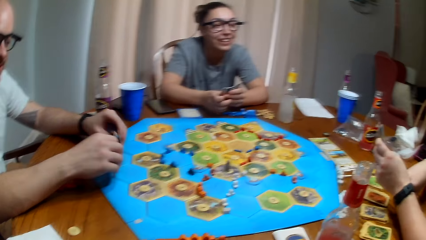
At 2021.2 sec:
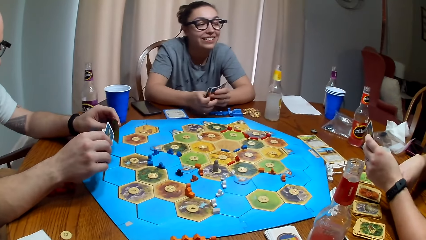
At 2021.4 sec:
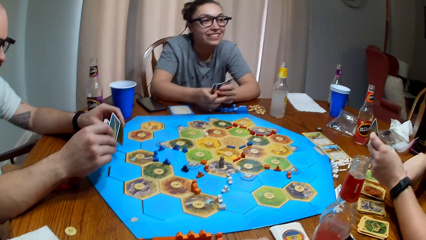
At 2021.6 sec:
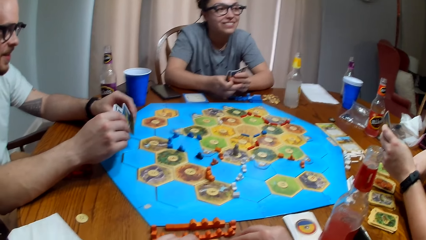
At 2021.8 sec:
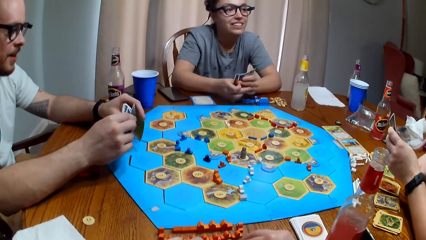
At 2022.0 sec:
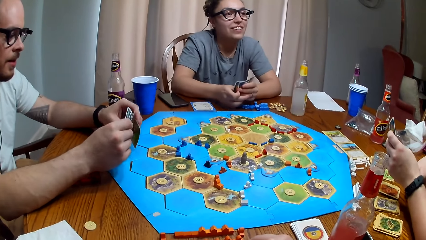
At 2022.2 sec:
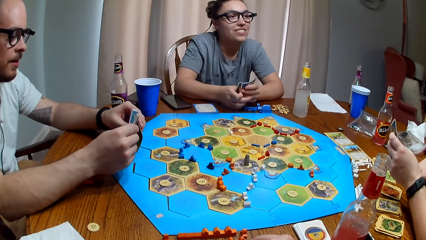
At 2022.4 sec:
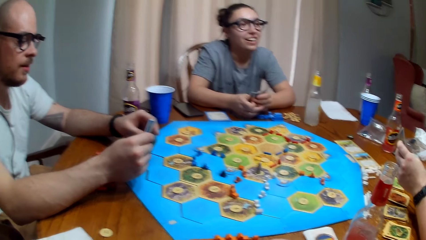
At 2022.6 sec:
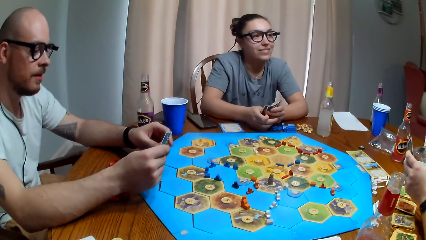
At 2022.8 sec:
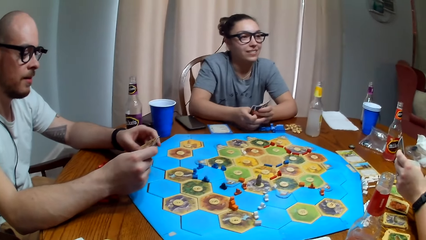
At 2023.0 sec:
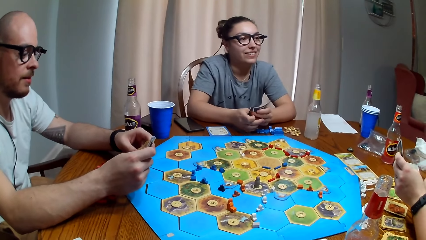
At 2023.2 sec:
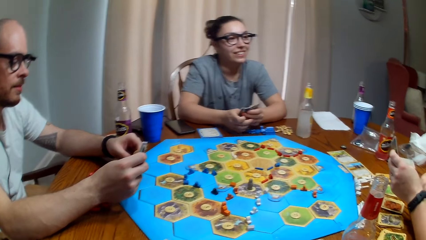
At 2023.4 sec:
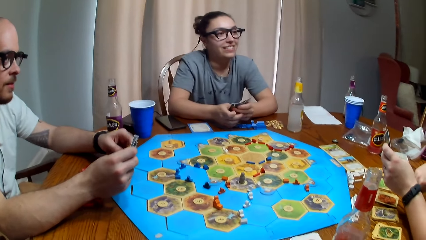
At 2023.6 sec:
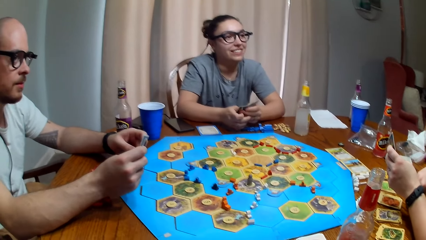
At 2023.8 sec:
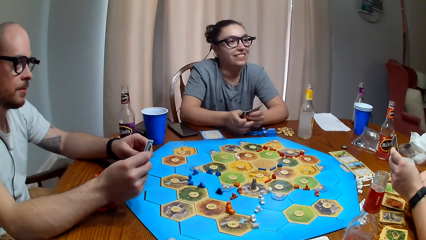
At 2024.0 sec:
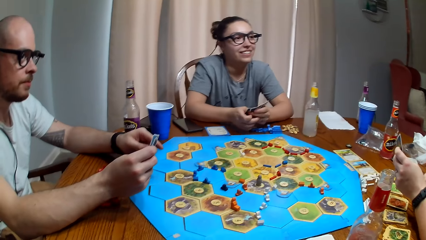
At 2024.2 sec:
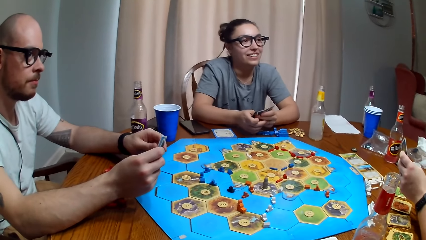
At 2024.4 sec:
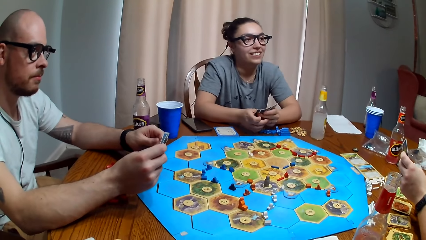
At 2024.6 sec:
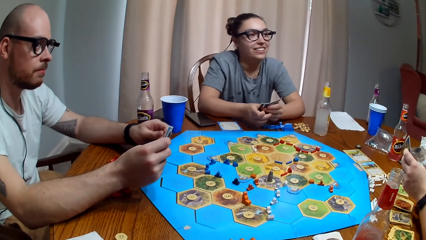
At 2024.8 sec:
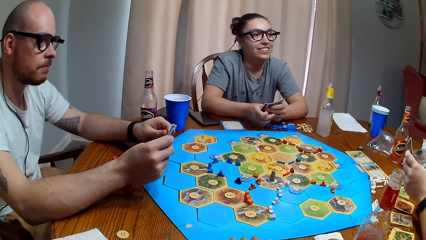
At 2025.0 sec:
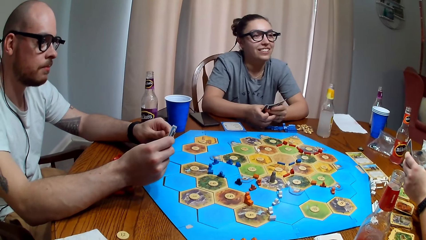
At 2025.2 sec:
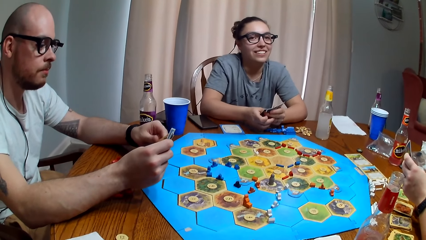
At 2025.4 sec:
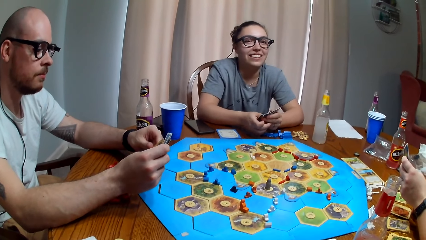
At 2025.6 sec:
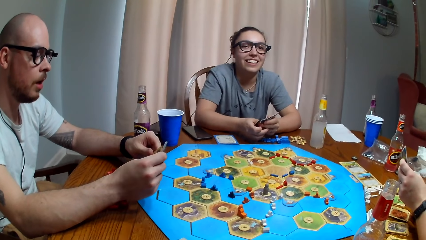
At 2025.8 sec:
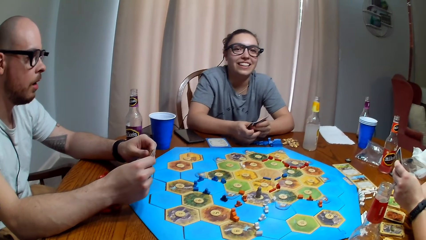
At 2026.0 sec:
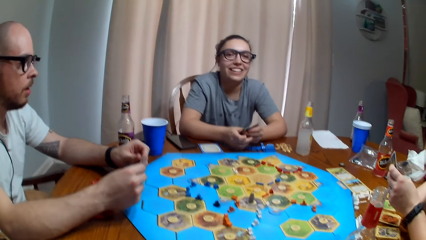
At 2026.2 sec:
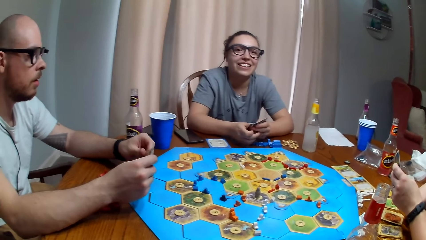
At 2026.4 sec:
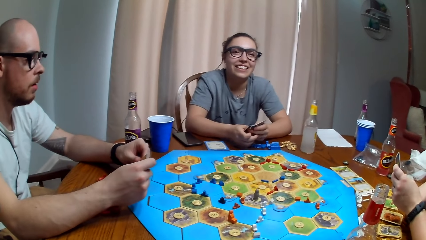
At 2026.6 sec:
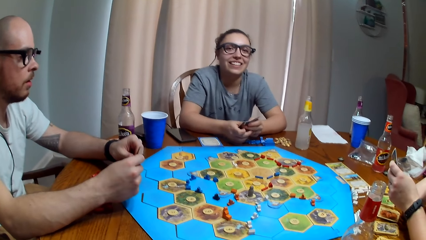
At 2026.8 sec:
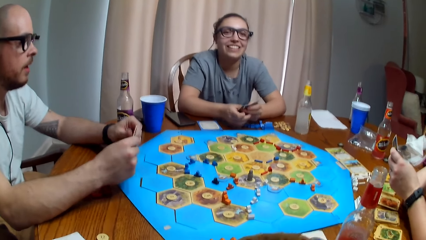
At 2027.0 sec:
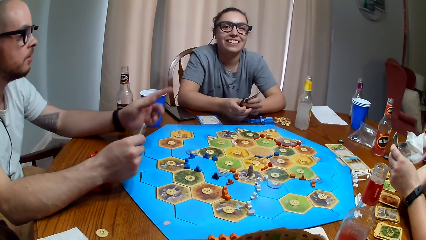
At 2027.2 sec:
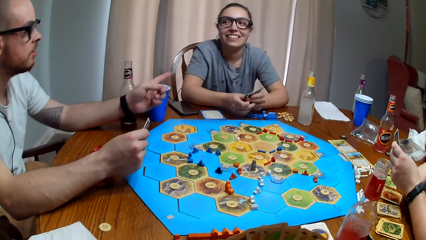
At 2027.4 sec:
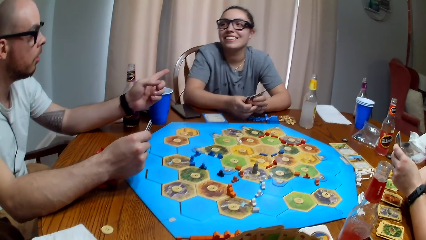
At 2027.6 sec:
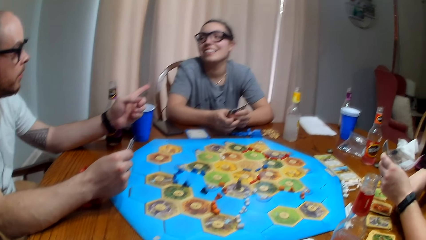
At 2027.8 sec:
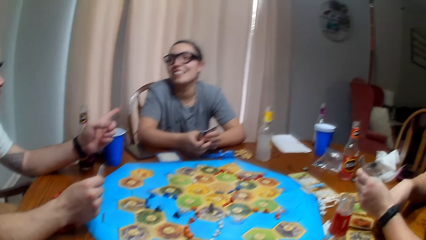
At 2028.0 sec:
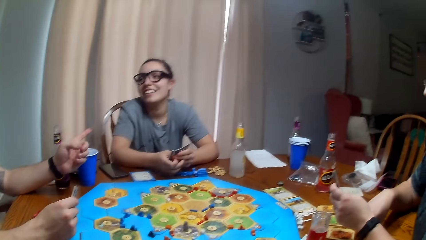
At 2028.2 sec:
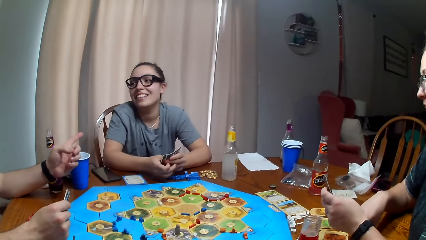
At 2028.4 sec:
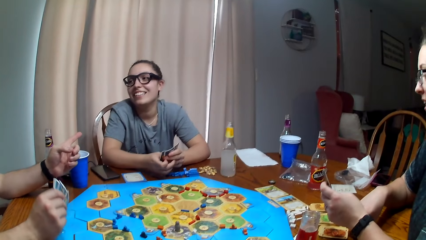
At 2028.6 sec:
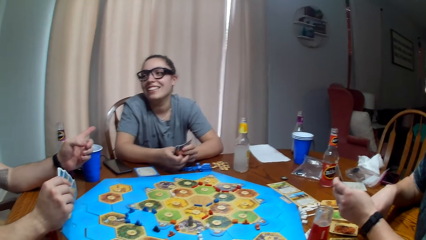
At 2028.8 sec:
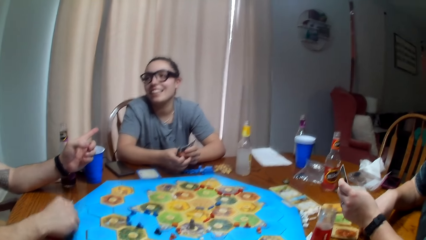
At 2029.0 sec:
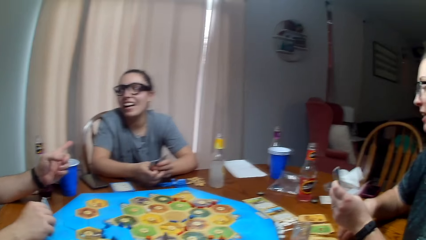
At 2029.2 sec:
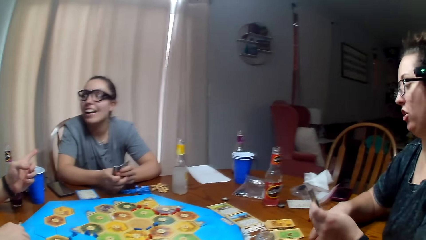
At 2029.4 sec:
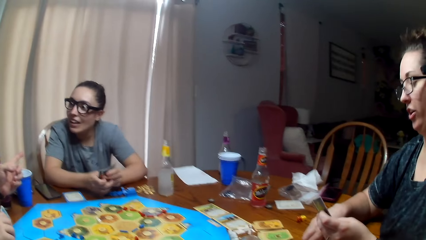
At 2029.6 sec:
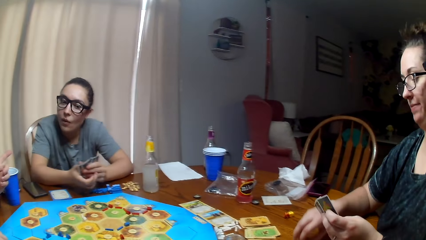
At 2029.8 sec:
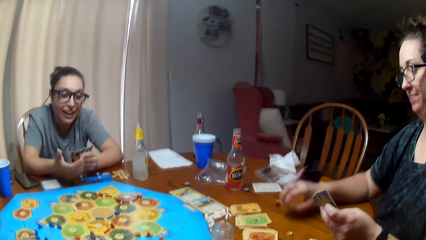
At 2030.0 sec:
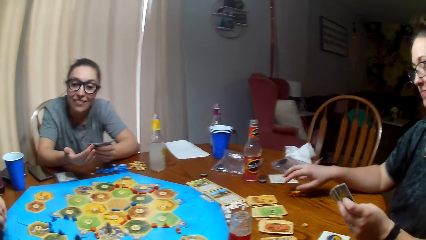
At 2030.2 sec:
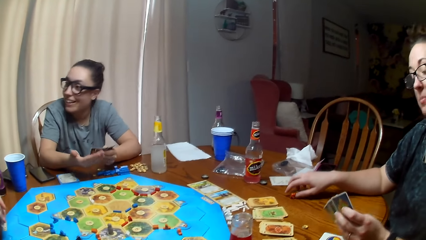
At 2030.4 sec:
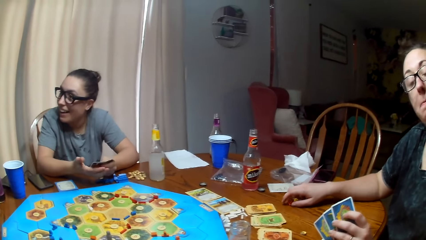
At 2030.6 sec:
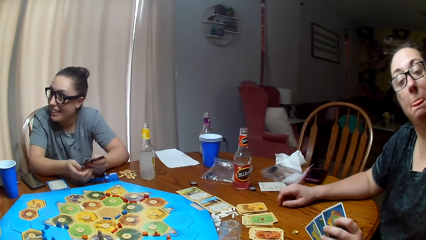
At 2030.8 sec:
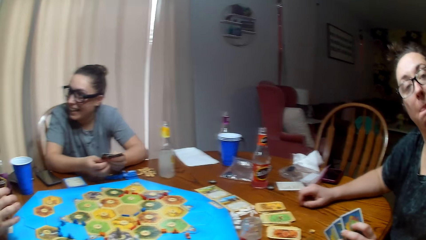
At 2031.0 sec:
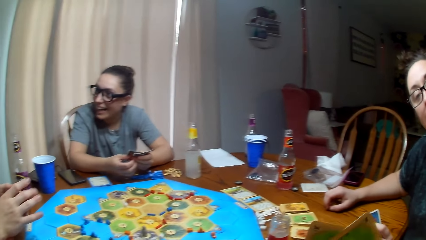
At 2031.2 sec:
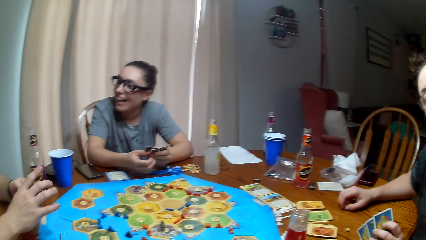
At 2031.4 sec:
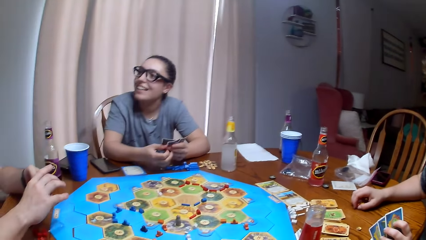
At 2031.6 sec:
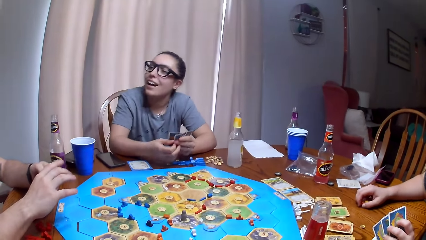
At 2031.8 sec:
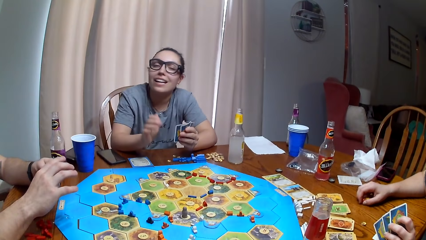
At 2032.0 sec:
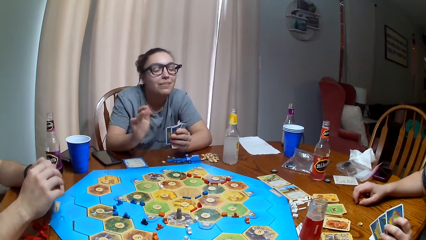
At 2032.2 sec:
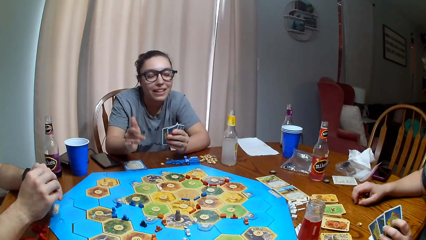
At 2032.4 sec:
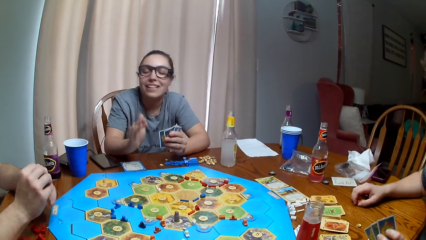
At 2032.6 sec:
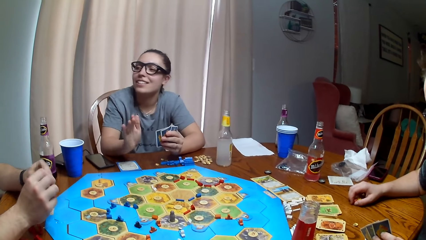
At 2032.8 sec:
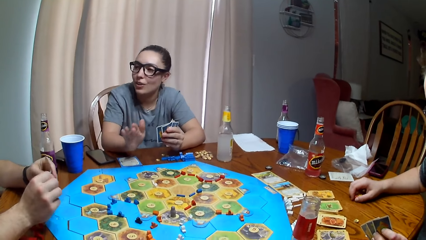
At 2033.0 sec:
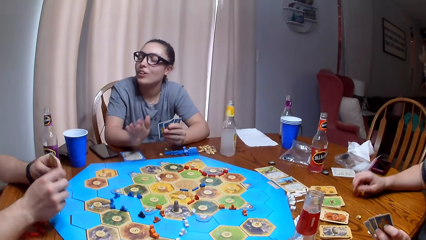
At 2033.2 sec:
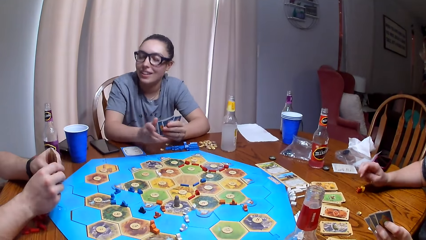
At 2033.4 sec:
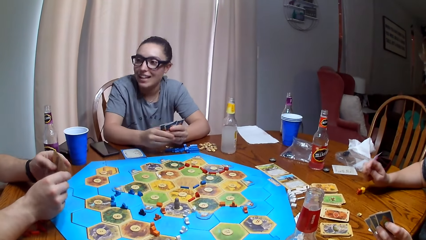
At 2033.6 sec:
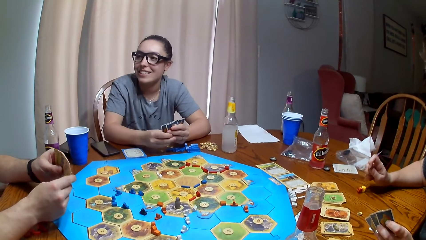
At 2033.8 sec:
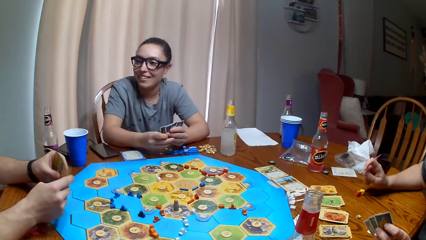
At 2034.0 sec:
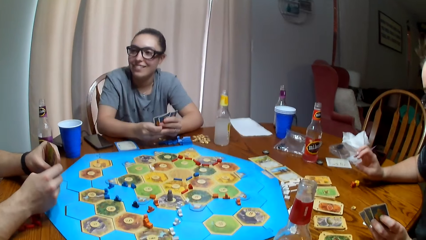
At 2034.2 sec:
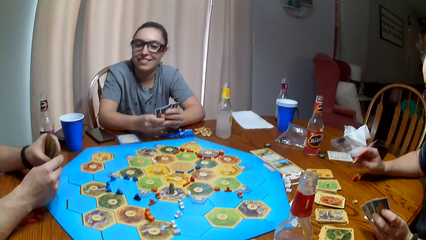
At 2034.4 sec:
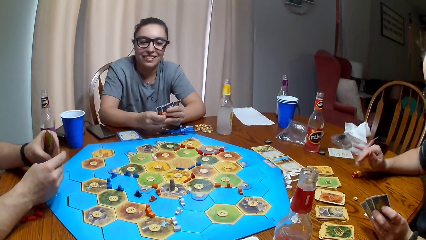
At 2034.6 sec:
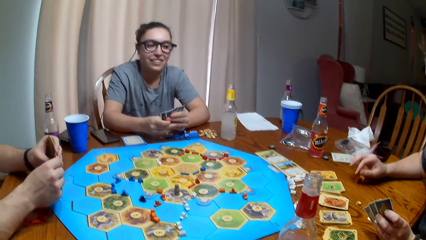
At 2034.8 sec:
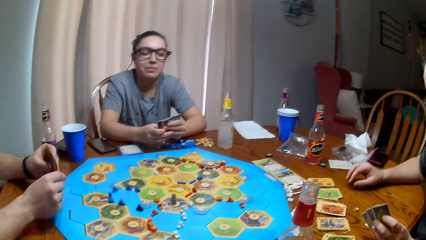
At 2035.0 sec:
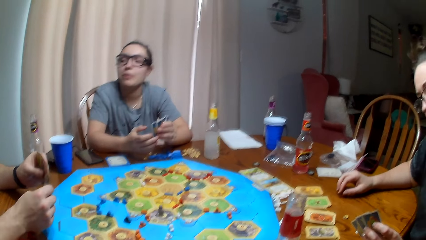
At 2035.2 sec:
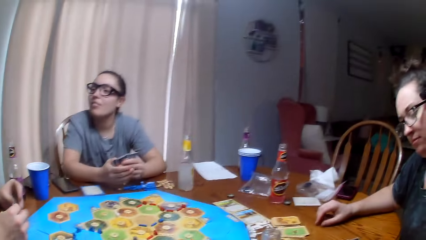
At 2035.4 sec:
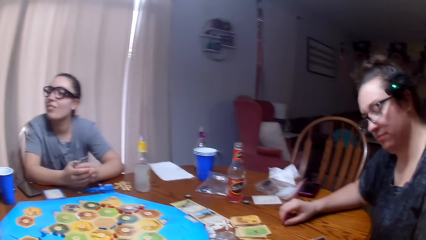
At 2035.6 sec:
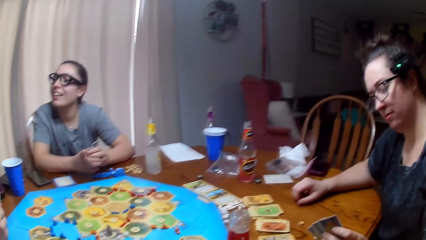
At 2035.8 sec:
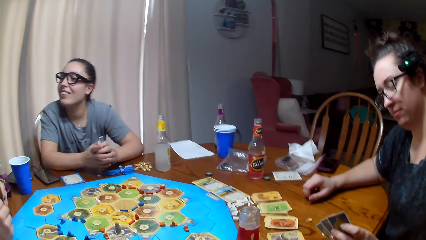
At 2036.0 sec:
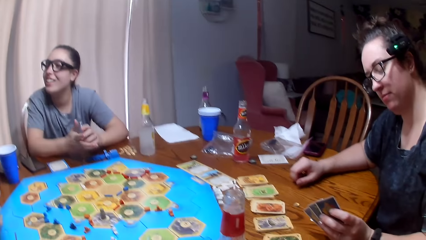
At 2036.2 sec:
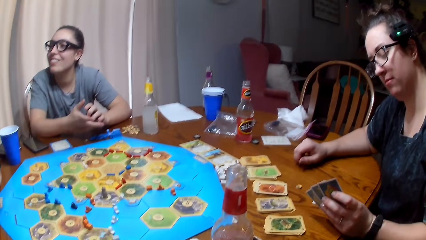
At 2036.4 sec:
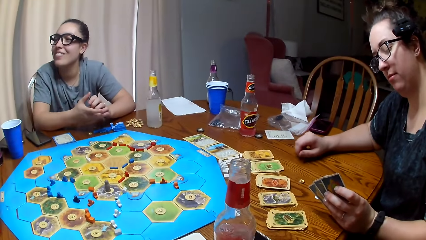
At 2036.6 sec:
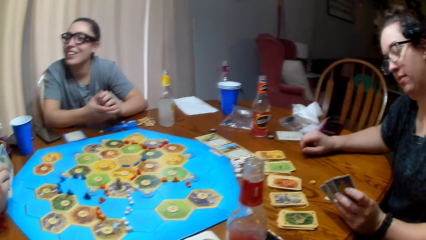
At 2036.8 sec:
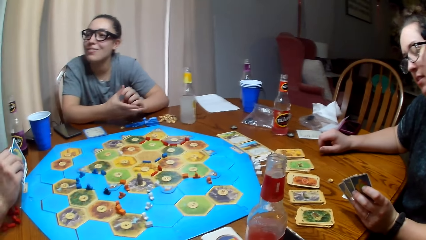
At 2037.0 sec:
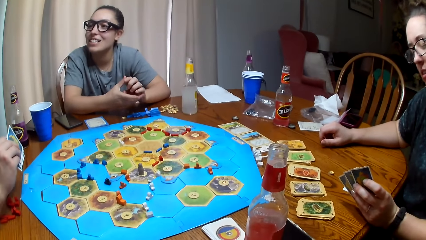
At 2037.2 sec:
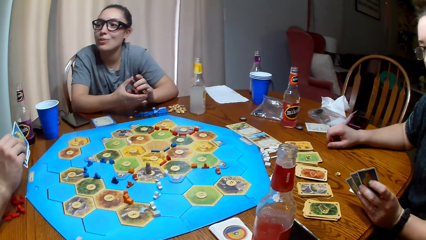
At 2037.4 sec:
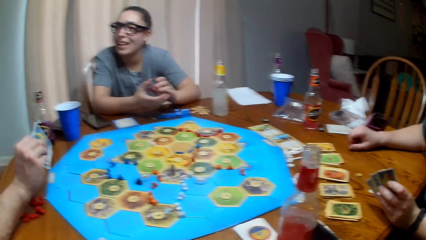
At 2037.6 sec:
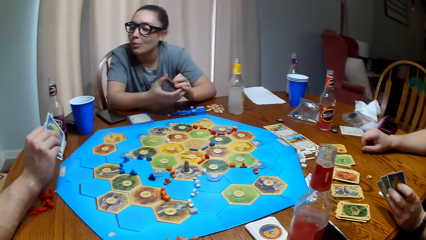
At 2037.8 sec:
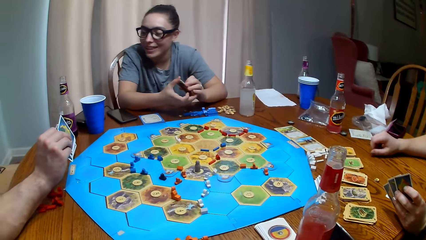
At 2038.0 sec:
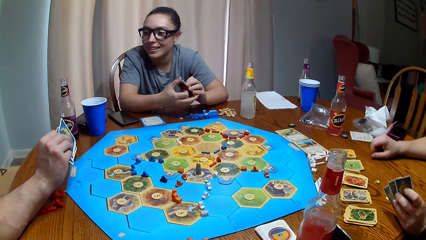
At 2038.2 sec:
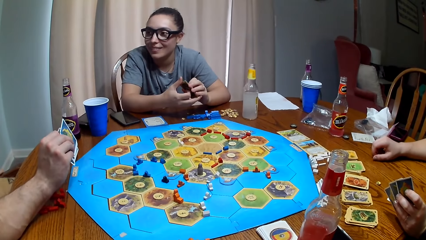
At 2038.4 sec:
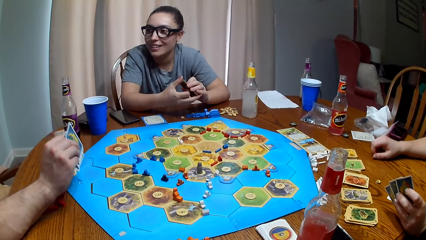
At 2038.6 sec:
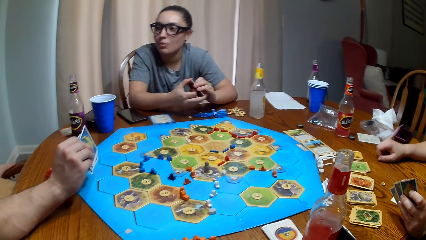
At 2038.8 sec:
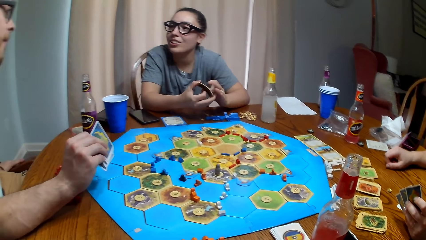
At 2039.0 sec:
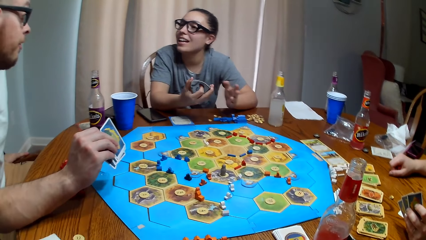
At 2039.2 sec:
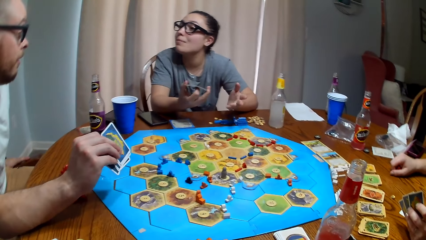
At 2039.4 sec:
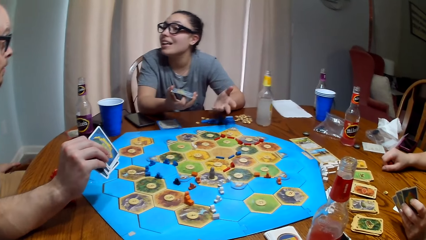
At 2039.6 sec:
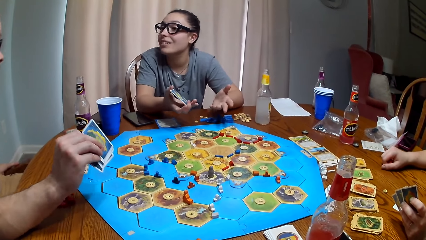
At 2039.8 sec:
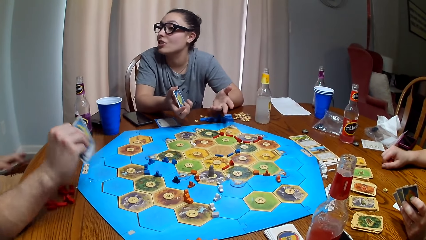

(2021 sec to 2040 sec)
A woman dialogues to another person. The camera wearer dialogues with the woman. A man dialogues to the other person. The man points at the woman. The woman dialogues to the man. The camera wearer dialogues with the other person.
